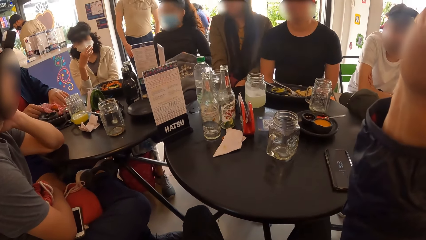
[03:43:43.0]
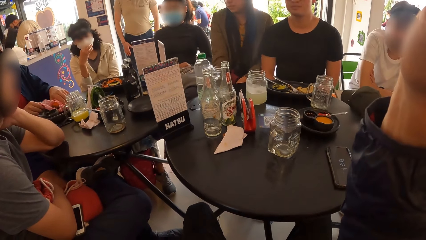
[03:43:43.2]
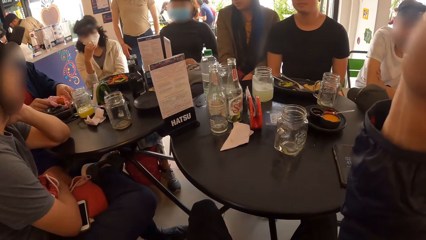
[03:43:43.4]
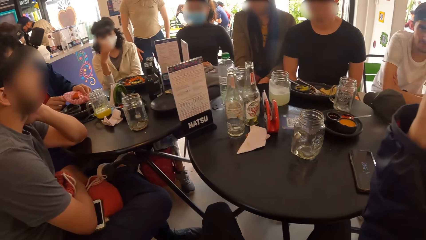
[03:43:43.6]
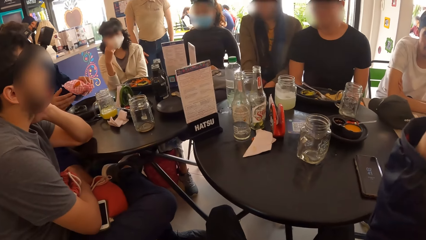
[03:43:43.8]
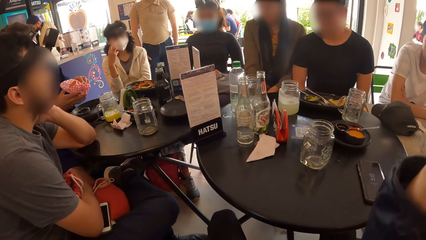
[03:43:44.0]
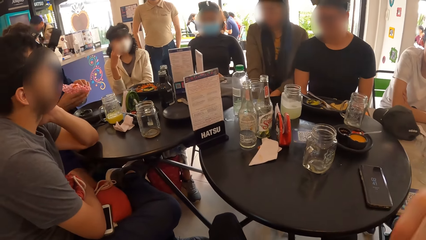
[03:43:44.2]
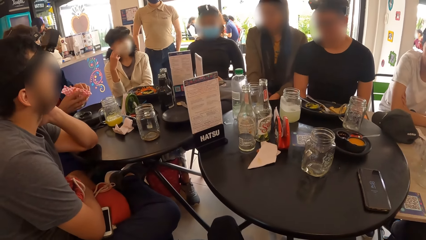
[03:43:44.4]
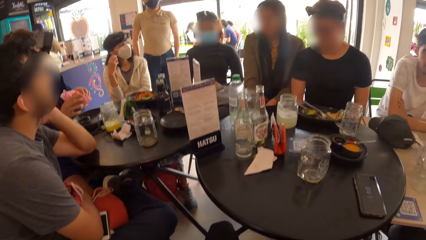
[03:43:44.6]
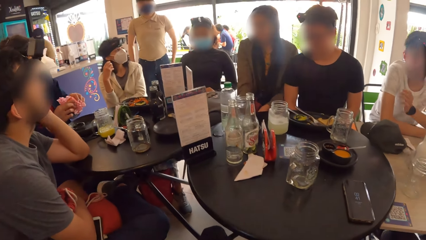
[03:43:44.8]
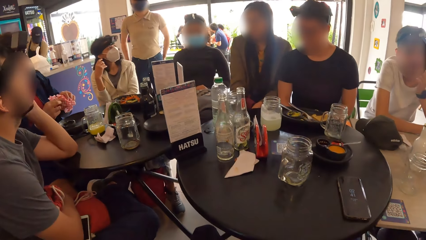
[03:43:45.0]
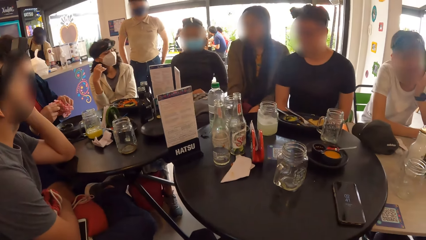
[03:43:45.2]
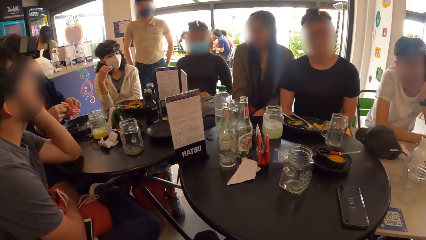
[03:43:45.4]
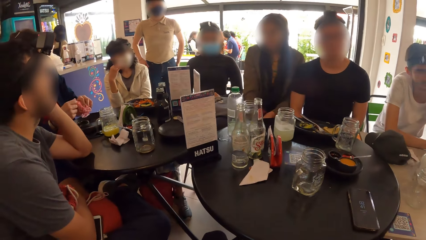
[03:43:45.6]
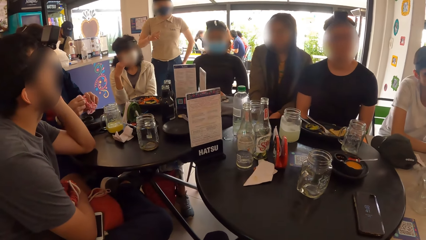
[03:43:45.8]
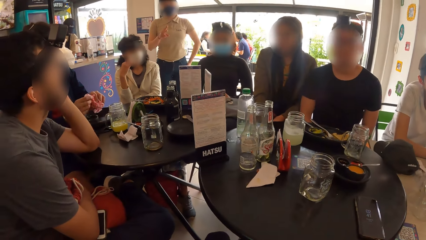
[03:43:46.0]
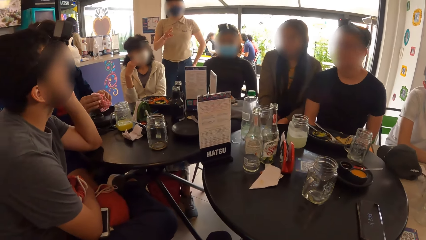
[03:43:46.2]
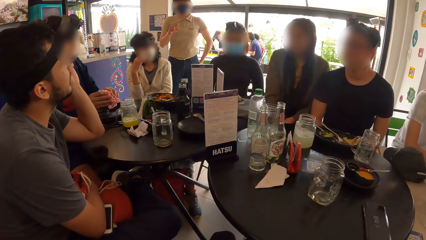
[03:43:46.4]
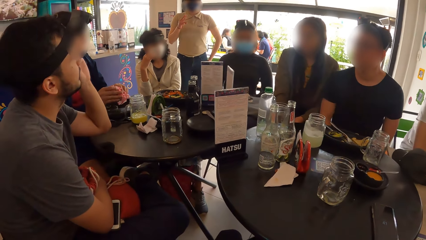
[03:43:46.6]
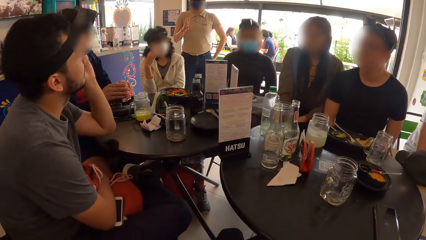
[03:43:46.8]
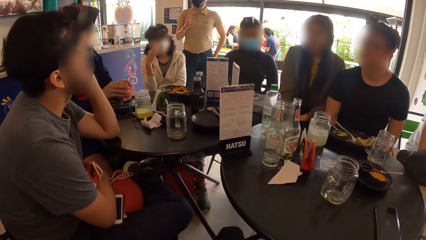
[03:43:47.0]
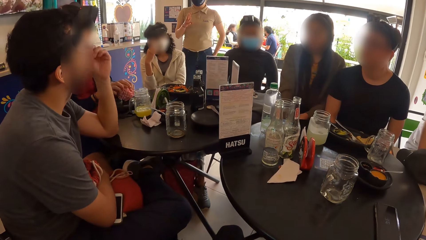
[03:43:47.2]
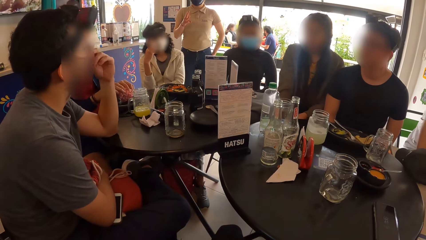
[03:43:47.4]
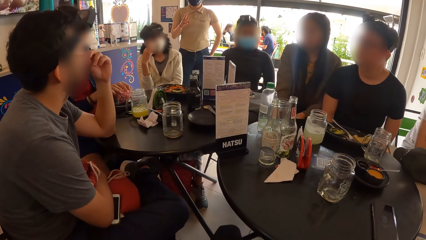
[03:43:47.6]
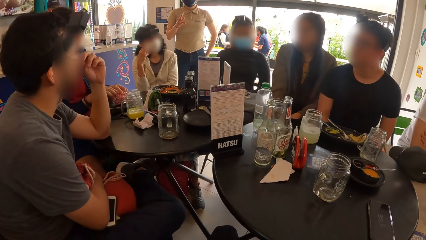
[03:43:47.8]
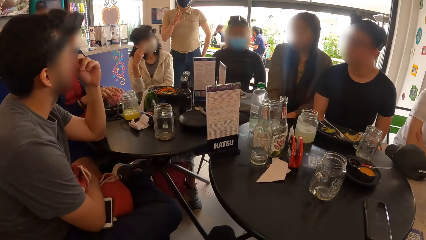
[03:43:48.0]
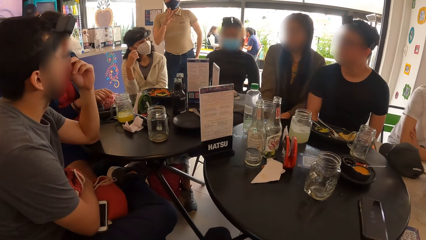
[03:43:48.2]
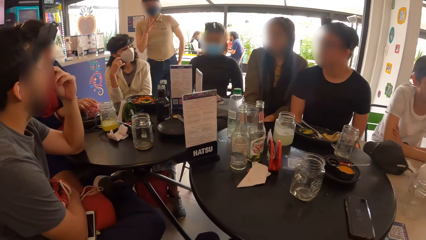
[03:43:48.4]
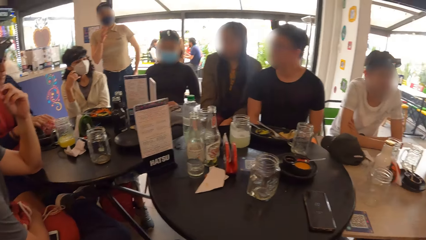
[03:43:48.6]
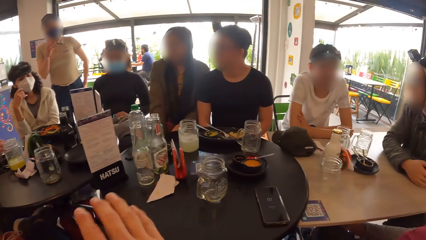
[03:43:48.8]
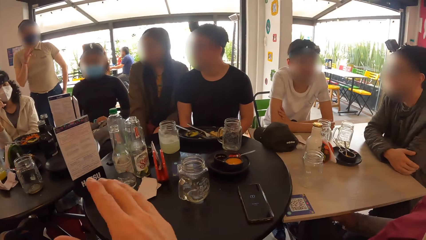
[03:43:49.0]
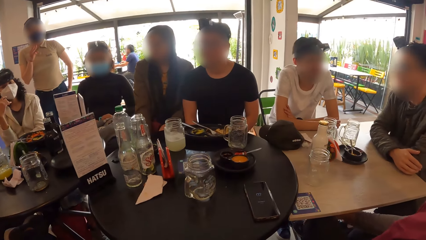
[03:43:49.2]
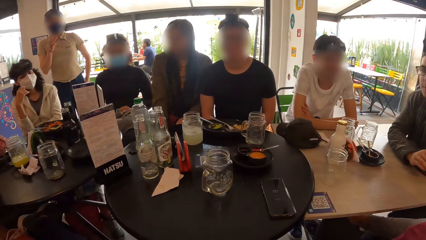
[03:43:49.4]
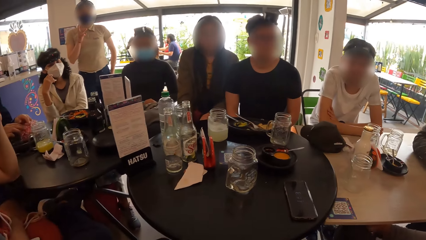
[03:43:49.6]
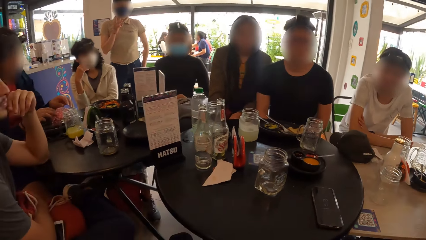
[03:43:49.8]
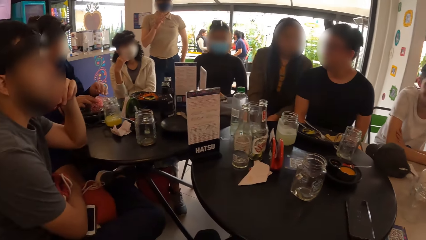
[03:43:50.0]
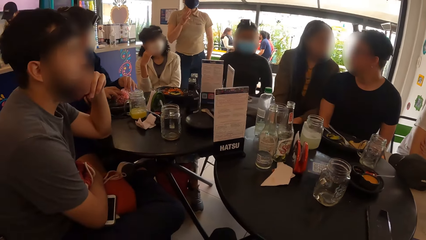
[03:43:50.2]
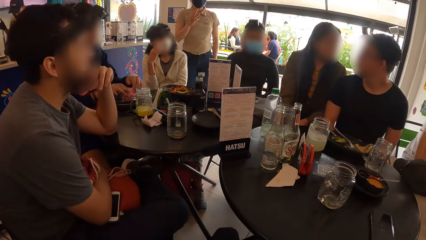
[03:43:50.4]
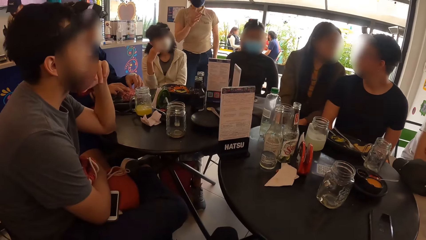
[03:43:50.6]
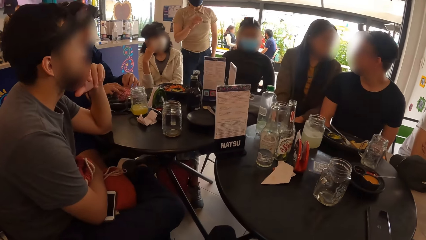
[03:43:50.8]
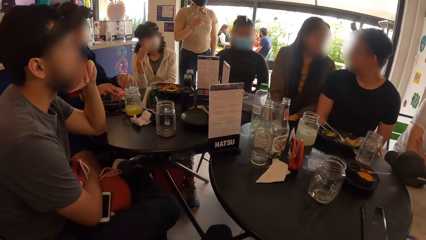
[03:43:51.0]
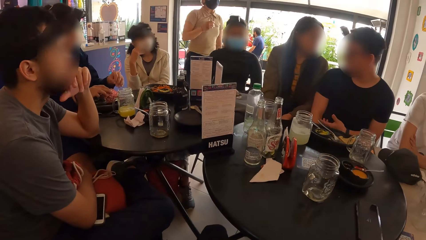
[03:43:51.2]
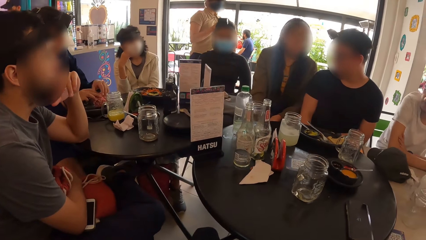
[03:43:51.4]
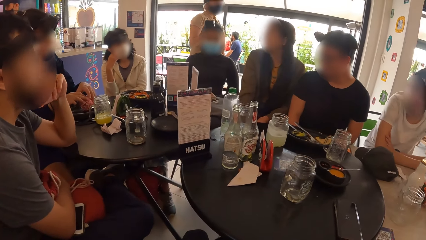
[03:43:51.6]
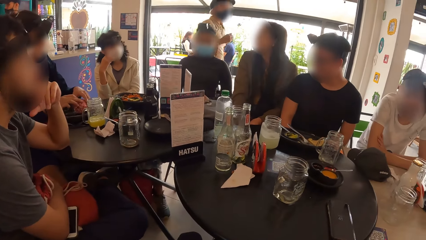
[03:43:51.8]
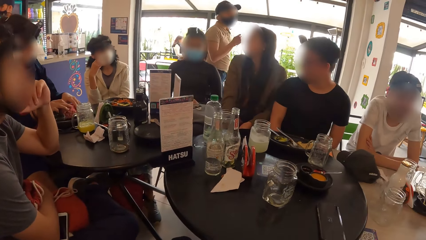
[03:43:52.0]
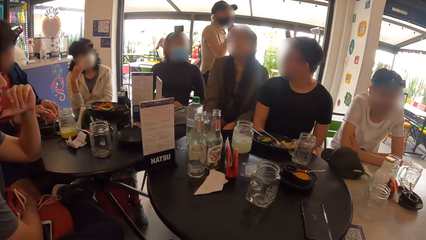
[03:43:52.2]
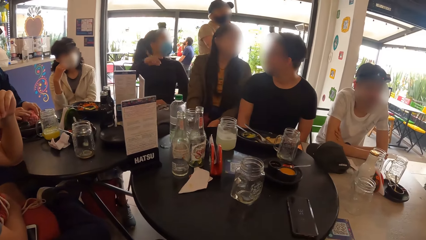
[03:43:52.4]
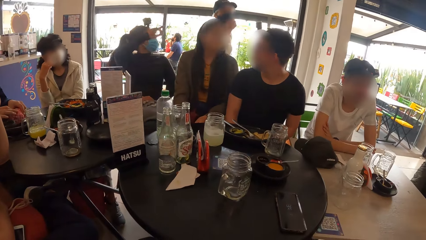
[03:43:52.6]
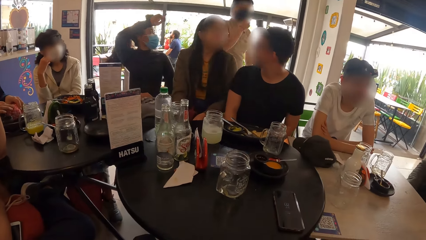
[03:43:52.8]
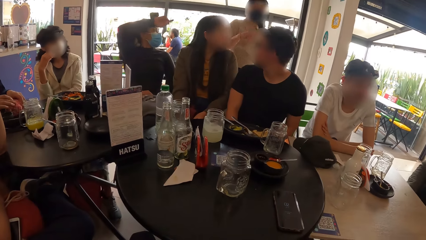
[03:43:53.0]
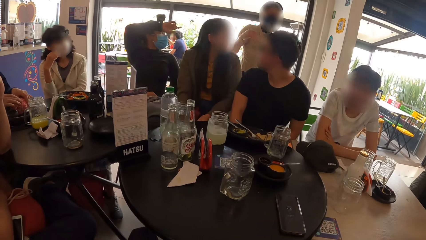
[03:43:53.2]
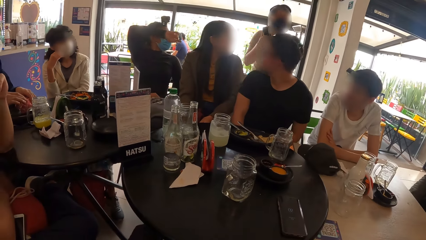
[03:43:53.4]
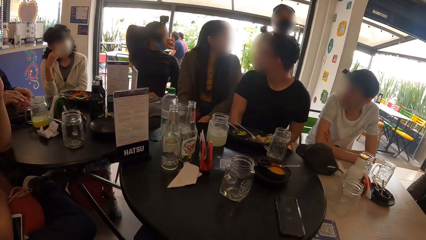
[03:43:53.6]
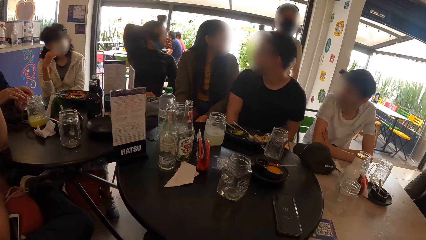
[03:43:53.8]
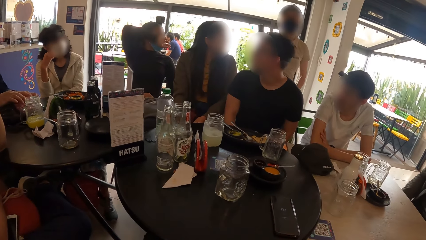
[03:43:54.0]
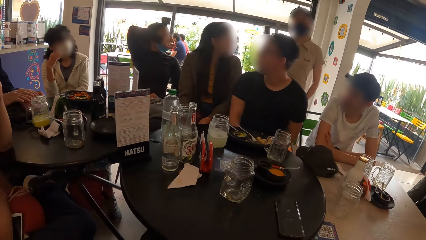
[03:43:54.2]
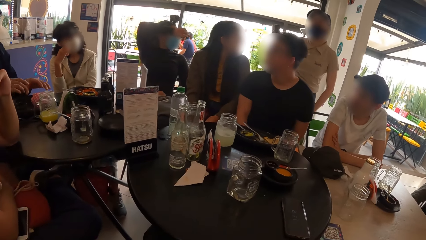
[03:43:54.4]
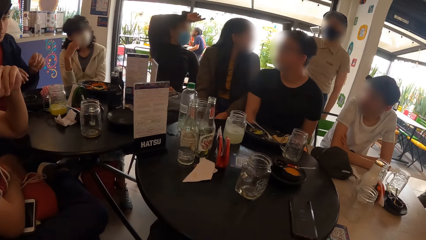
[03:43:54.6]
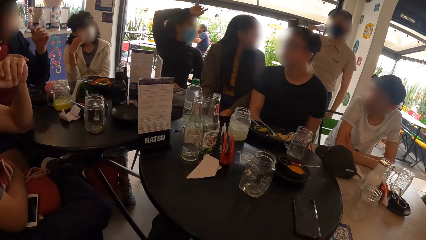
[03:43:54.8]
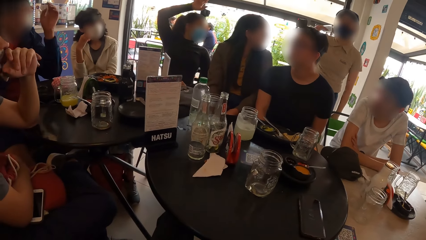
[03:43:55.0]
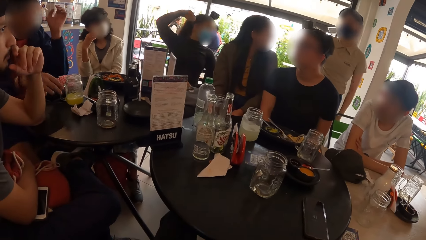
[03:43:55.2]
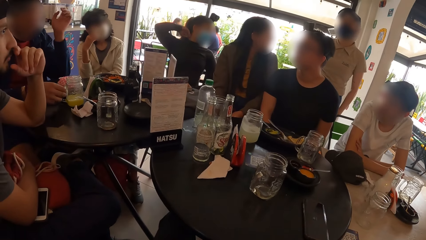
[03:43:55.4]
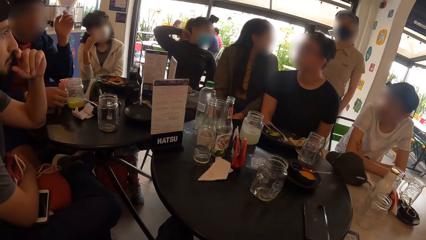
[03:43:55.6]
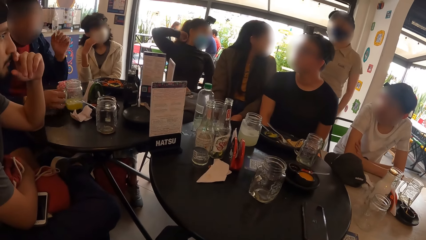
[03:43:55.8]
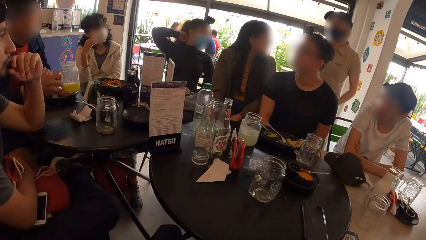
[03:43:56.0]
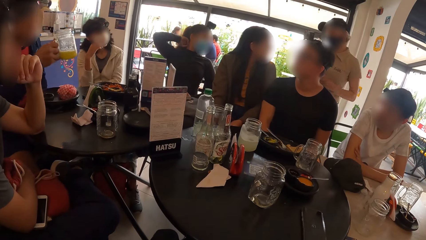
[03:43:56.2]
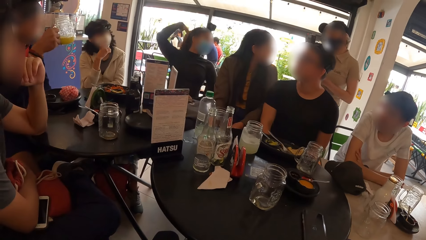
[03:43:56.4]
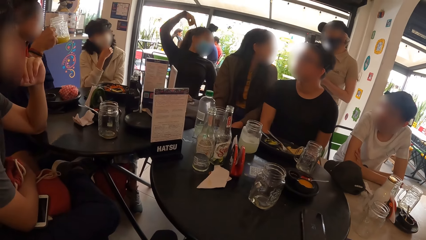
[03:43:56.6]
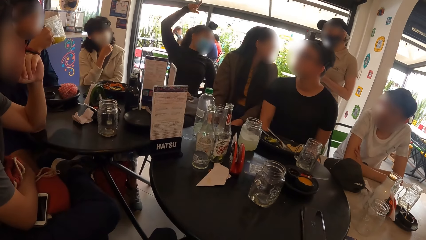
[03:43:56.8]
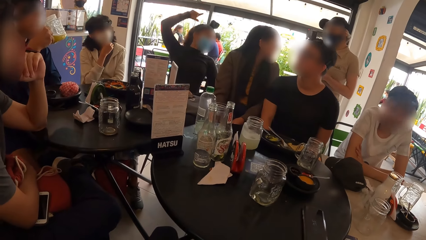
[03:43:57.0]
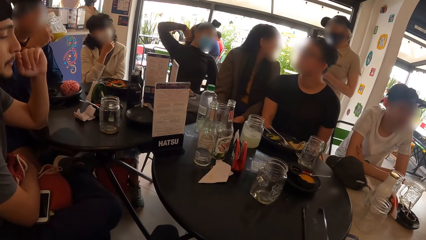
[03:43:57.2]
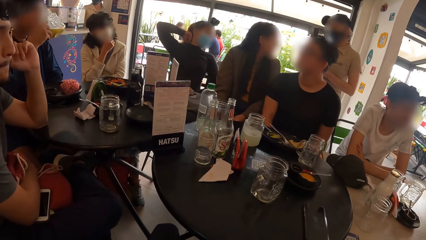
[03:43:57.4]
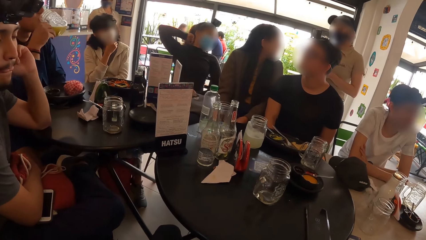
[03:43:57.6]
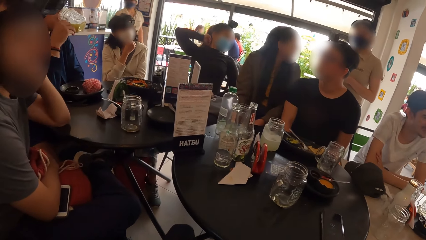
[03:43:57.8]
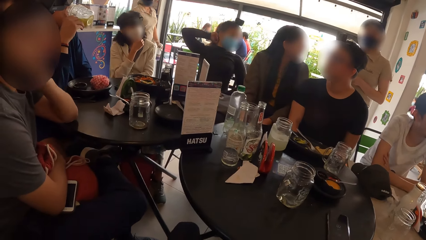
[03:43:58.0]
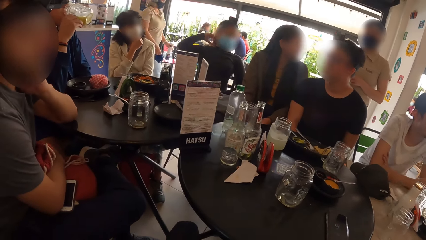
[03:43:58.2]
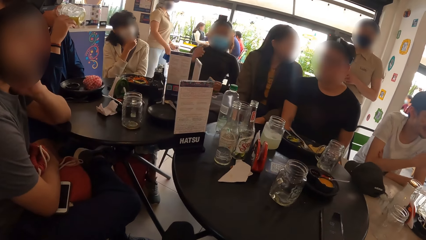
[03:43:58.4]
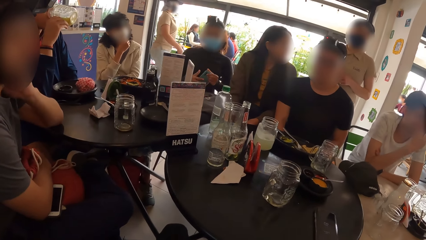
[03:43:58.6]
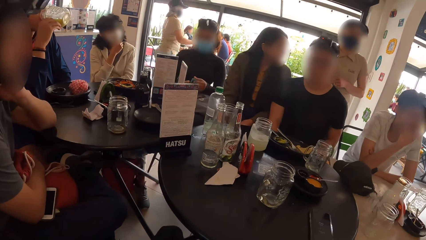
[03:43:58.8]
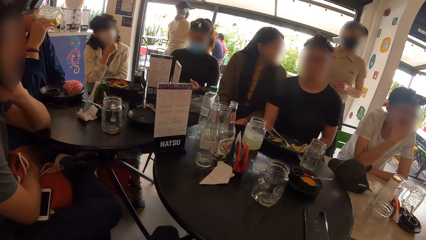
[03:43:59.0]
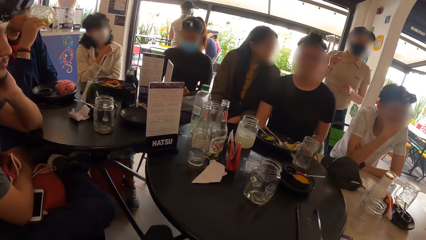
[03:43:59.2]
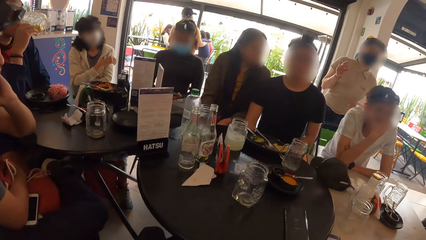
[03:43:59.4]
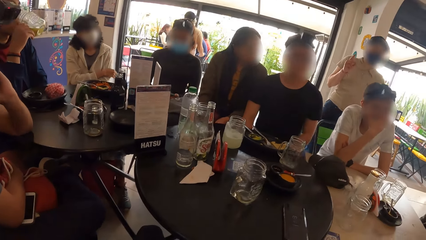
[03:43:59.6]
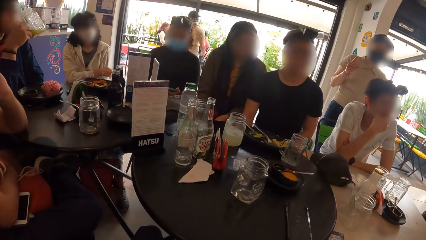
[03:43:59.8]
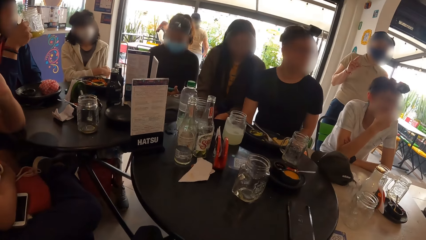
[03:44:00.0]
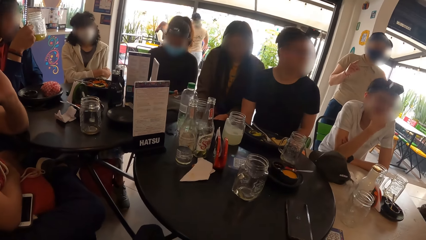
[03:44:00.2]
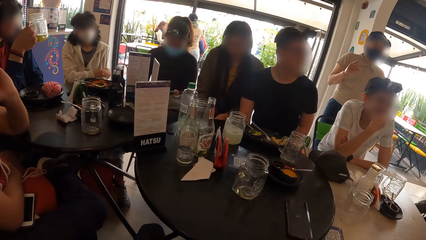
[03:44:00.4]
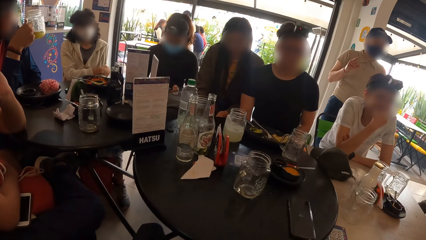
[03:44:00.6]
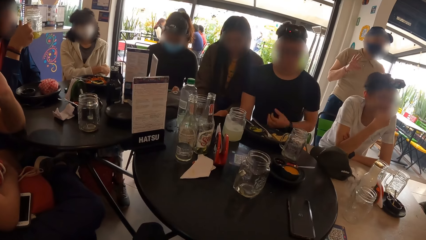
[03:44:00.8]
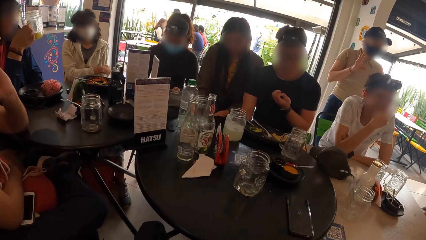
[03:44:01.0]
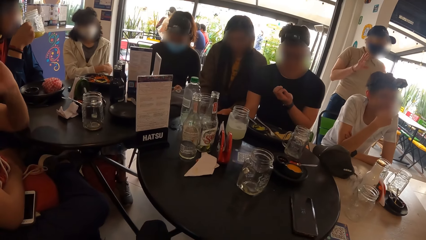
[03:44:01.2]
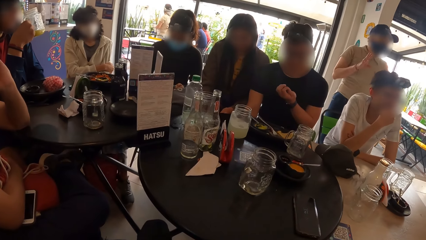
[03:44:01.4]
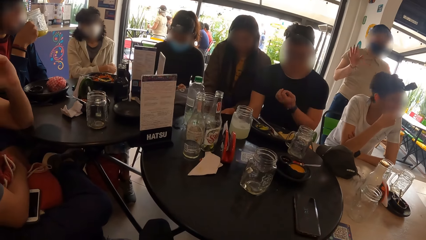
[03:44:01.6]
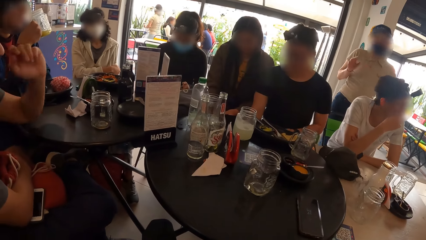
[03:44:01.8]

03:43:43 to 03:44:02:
The camera wearer touches his face with his right hand. The man picks up the wrap of burger from the table with both hands. The camera wearer interacts with the waiter. The man drops the wrap of burger on the table with both hands. The woman interacts with the waiter. The man picks up the jar of juice on the table with his right hand. The man drinks from the jar of juice in his right hand.
